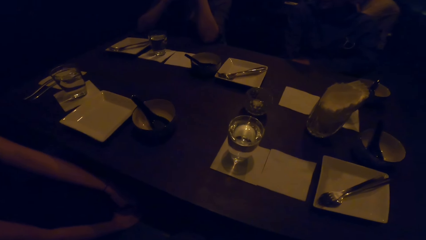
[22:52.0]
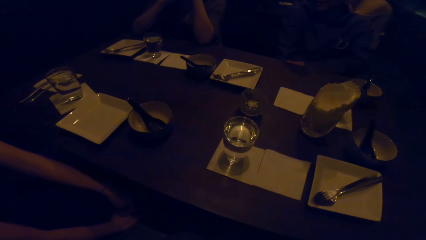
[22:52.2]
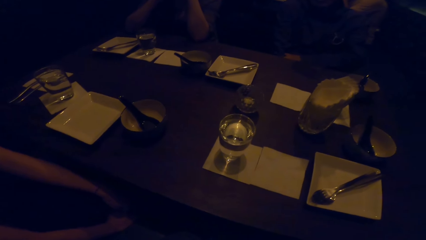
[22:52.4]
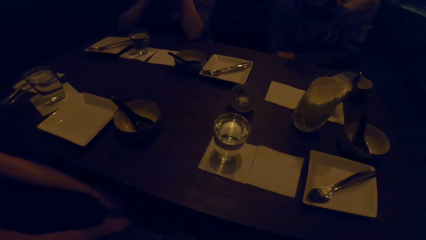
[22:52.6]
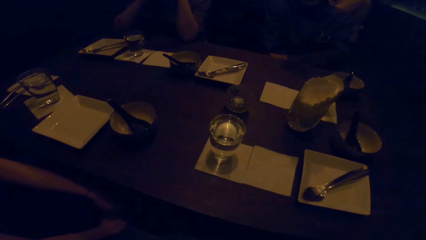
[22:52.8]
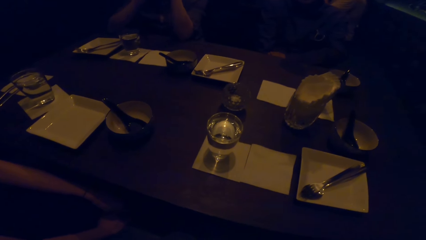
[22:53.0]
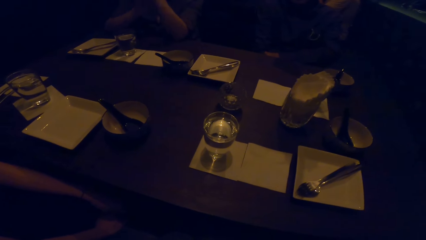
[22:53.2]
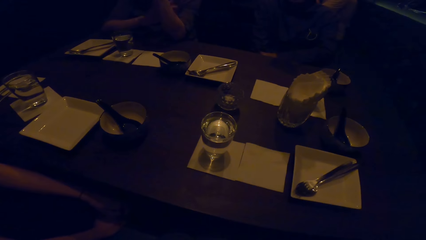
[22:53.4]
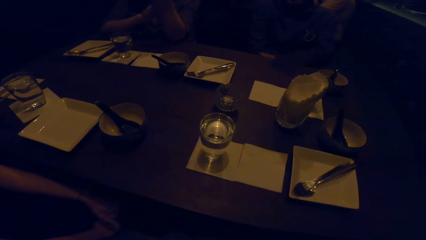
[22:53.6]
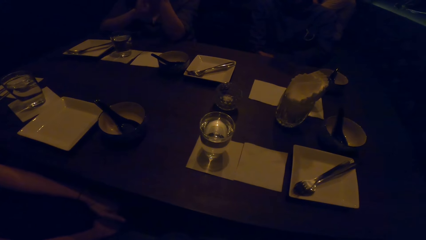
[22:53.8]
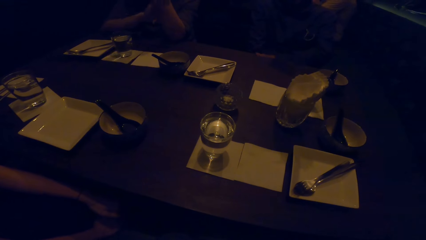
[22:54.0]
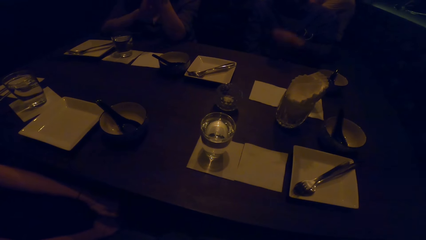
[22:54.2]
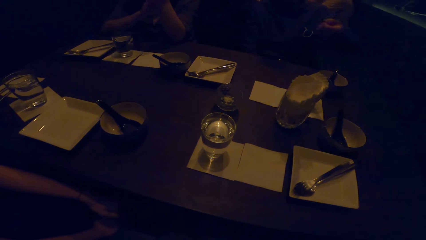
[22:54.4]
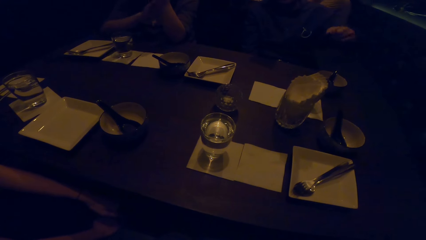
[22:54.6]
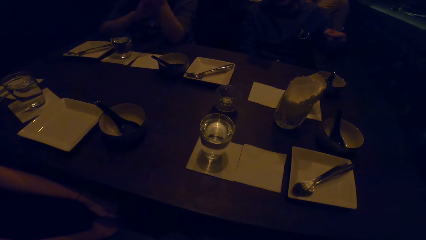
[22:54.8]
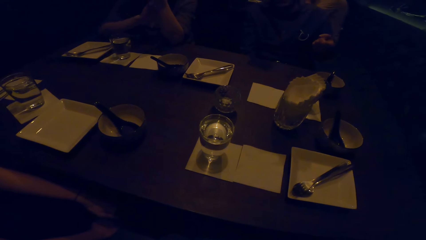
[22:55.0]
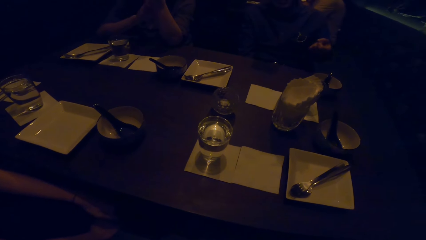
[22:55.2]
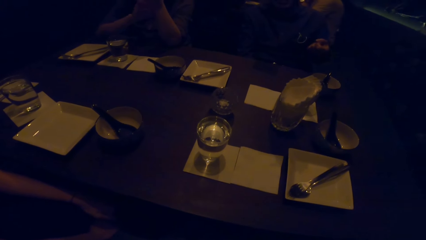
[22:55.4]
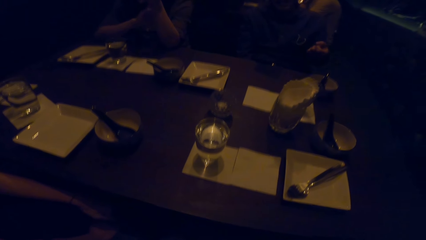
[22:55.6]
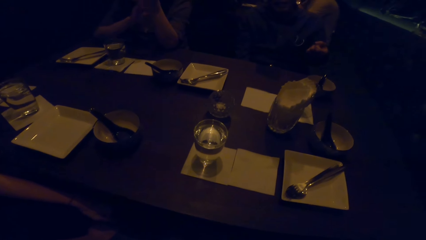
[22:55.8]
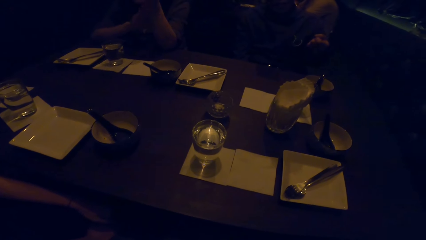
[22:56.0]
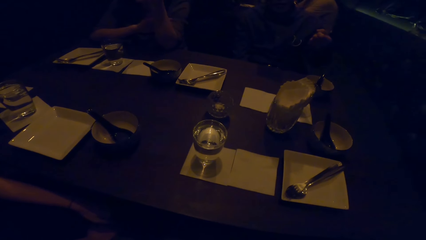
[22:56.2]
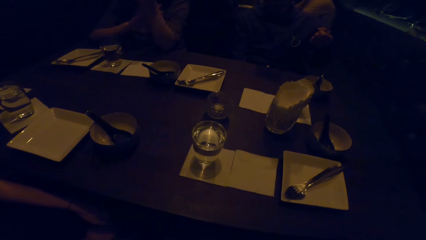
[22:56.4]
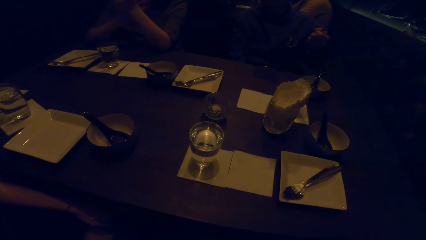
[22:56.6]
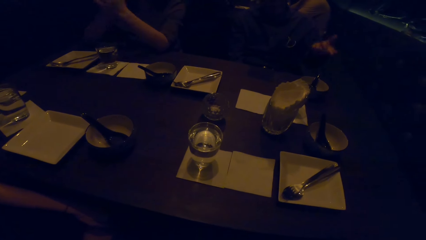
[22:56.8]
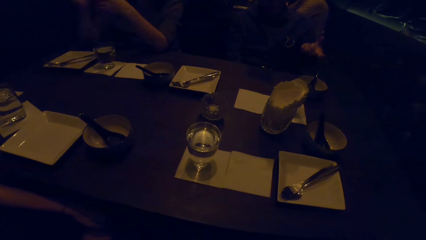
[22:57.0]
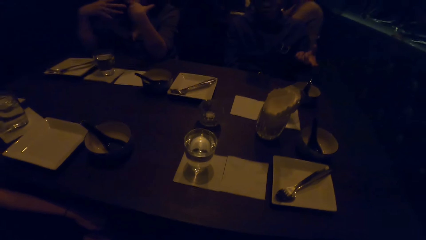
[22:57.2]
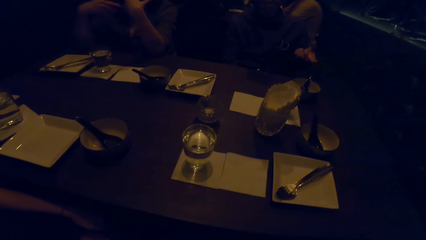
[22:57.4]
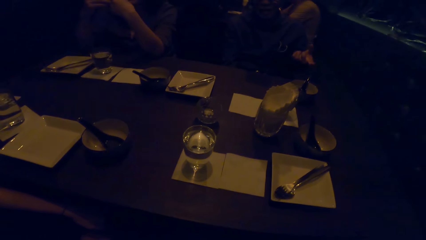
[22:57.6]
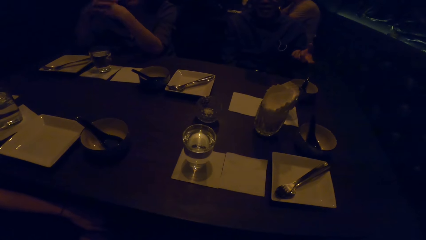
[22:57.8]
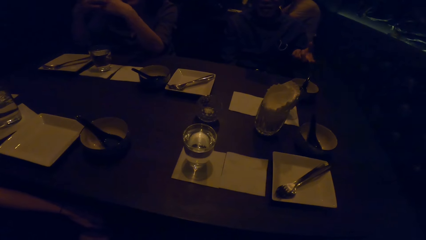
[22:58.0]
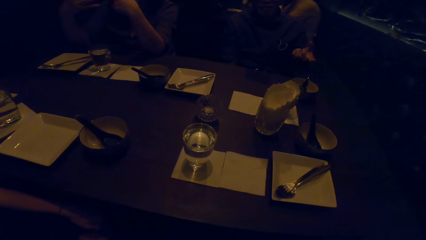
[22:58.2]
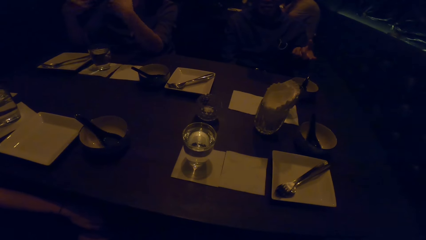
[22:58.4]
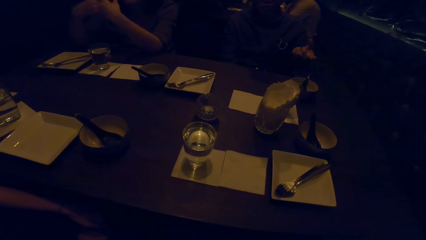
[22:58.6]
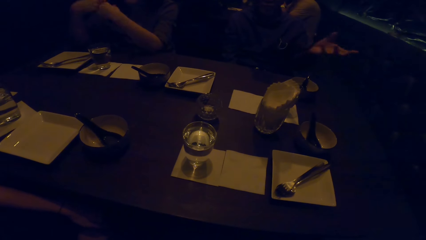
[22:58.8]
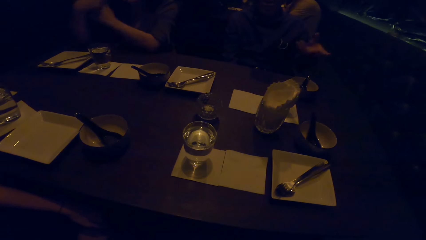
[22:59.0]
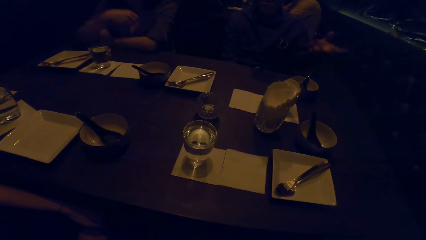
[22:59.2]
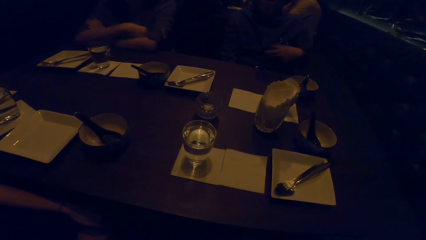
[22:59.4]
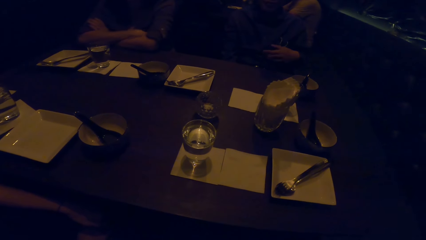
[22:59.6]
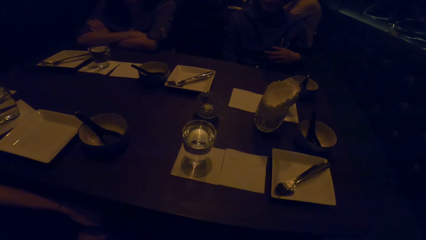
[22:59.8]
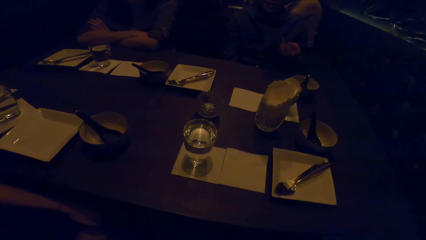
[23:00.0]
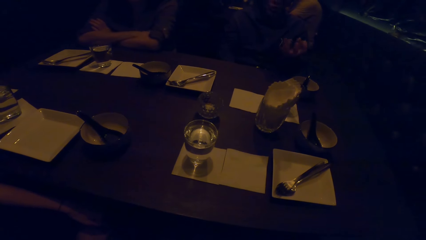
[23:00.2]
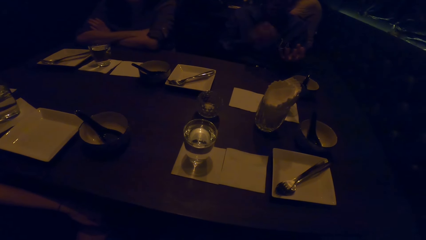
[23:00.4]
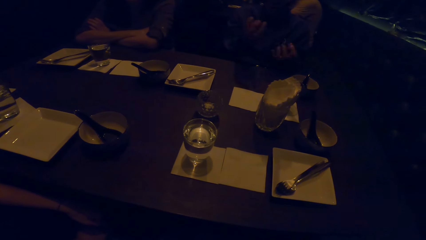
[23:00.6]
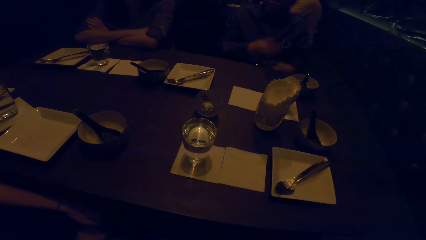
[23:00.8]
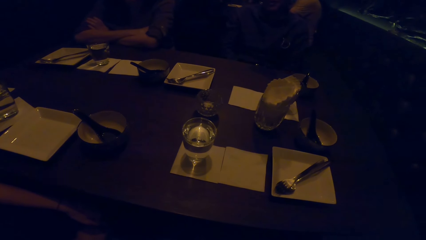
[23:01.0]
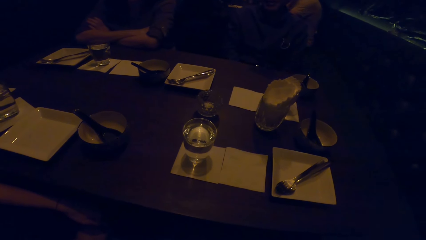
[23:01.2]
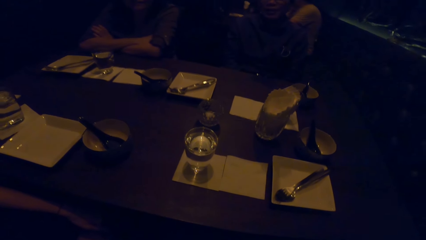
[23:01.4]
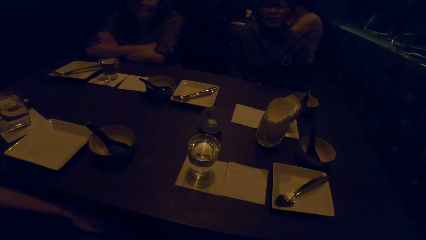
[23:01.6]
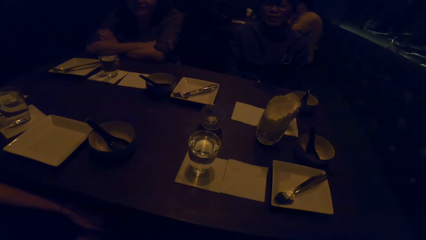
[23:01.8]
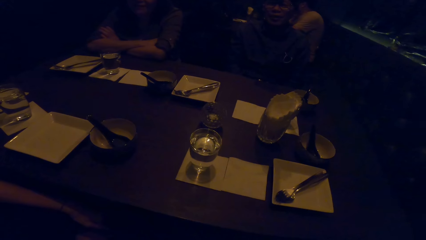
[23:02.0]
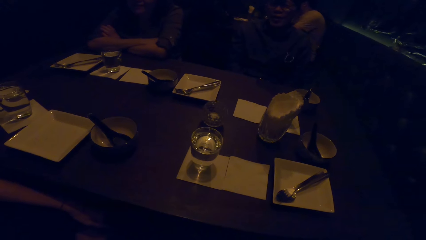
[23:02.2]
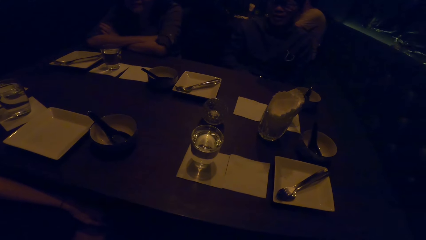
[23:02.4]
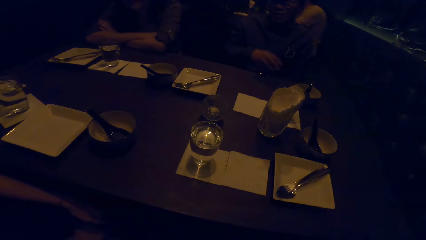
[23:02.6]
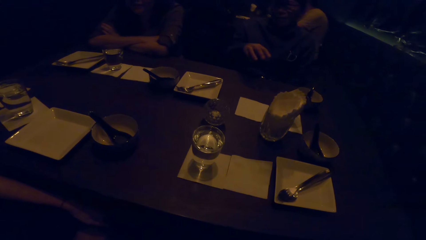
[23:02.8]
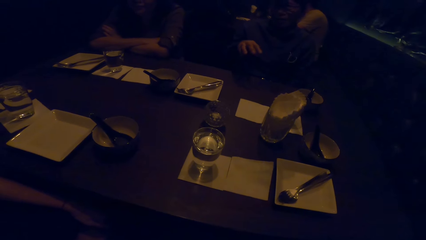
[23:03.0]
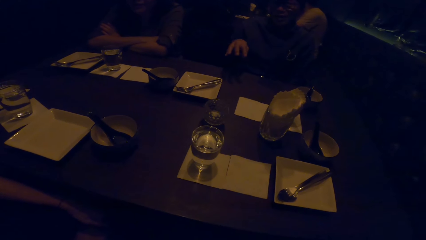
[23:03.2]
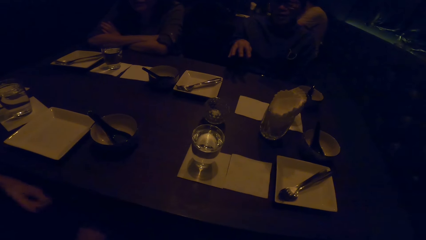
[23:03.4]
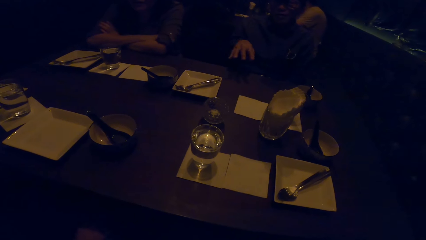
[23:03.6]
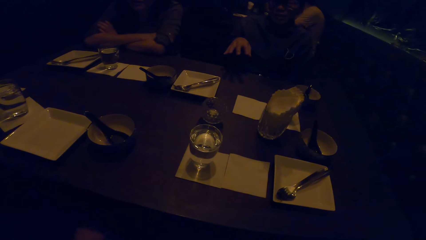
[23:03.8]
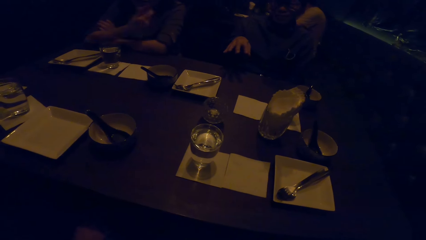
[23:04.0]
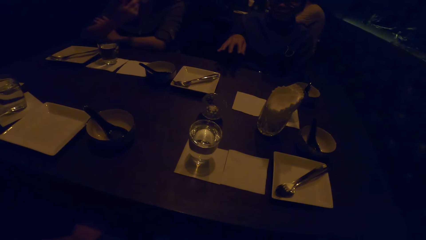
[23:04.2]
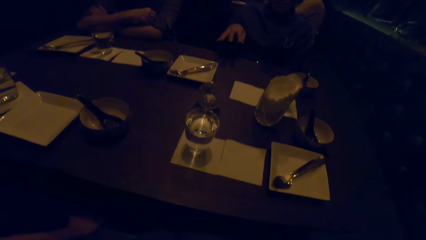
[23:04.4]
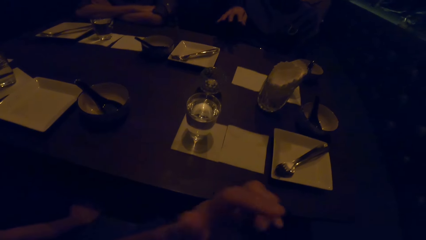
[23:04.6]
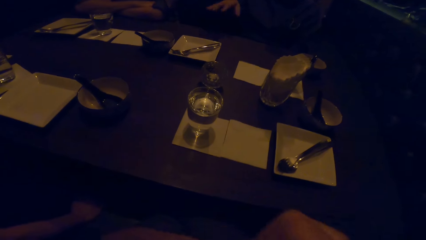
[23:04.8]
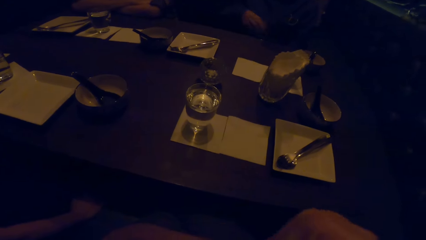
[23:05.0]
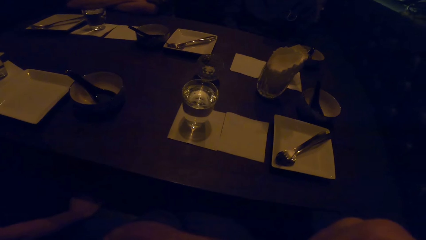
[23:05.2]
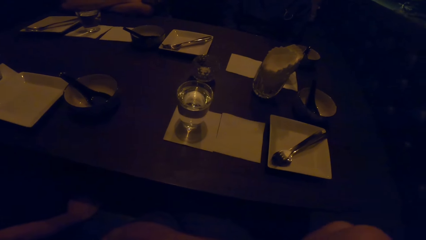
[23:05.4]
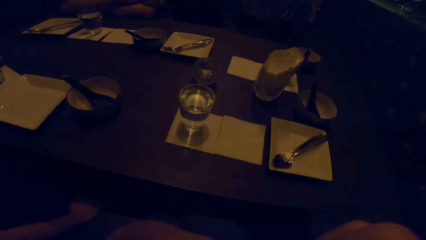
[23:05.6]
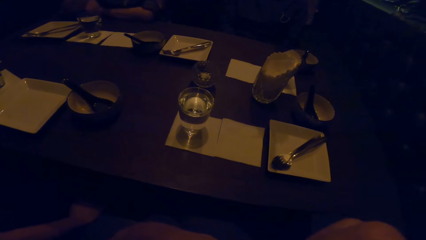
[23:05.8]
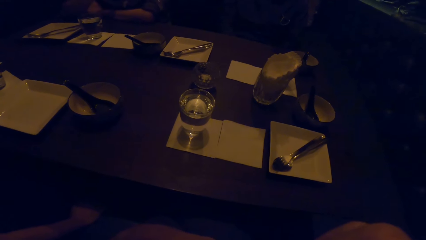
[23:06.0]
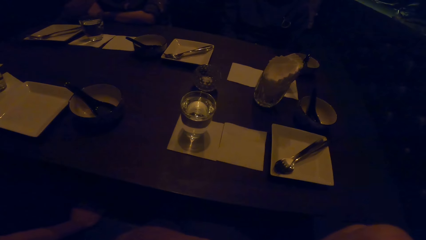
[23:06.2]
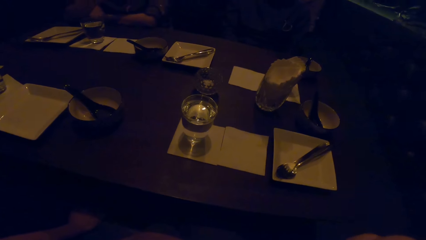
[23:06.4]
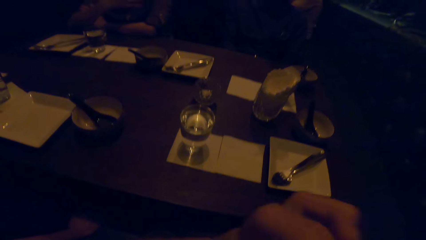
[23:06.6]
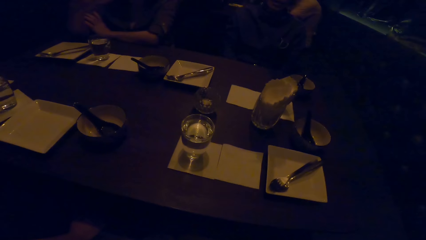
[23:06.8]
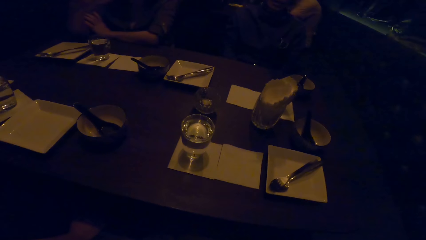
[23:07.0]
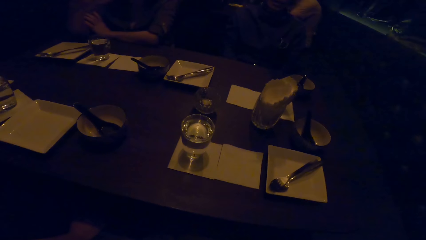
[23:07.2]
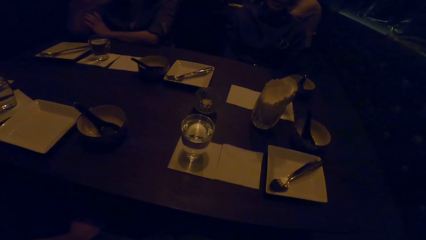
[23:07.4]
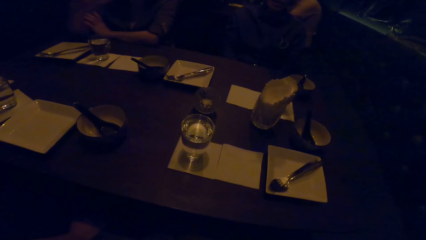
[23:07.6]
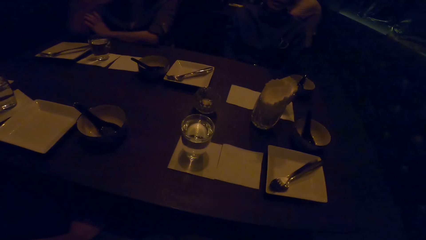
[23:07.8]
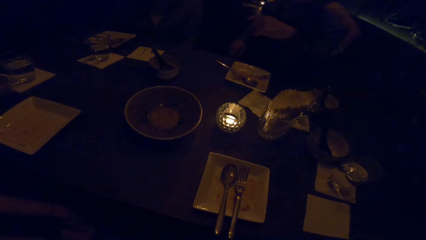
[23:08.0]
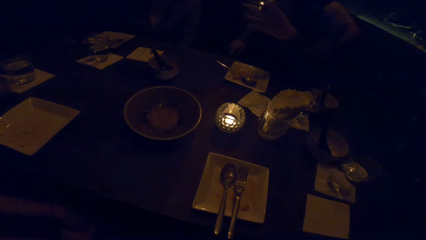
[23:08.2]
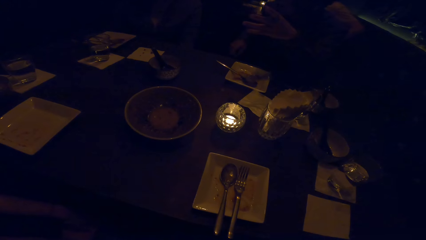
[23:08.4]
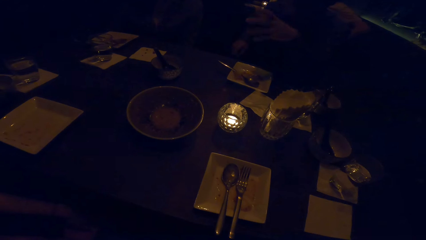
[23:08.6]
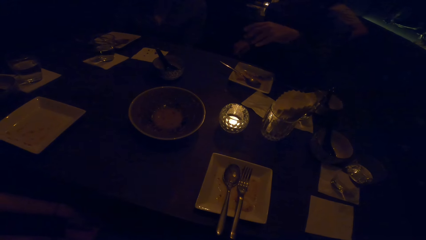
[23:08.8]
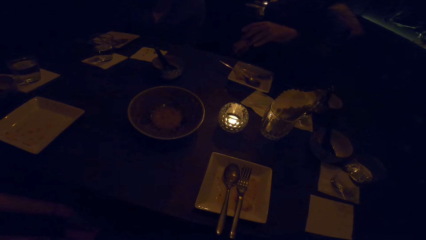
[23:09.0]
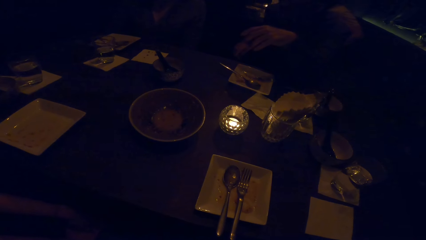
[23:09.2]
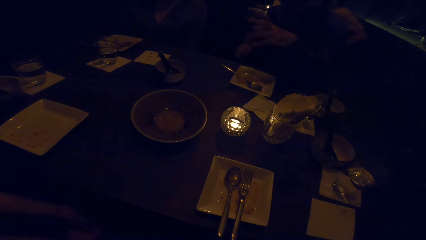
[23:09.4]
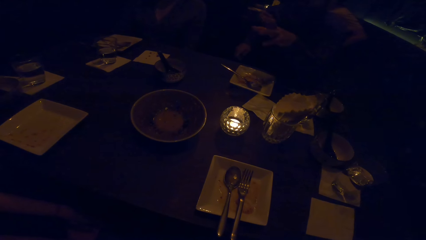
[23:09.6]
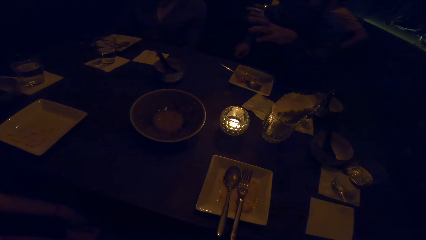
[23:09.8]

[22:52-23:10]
The camera wearer looks at the glass. A person talks. The person gestures with the left hand.
